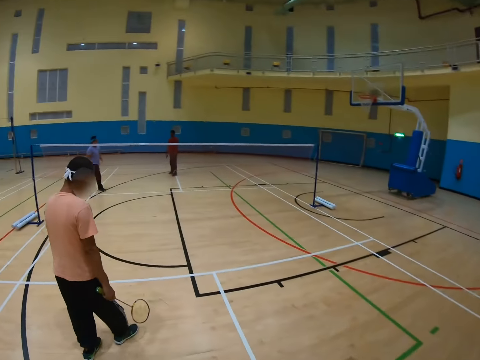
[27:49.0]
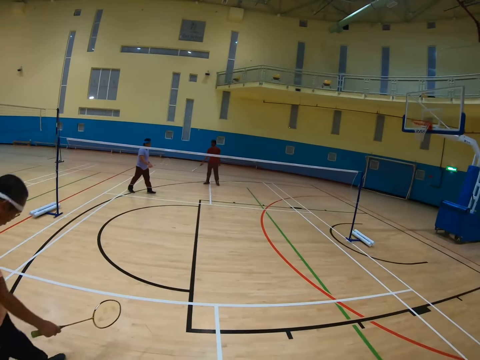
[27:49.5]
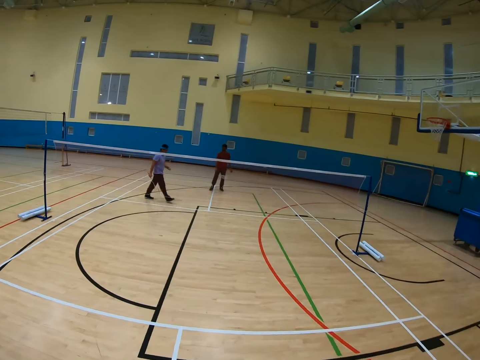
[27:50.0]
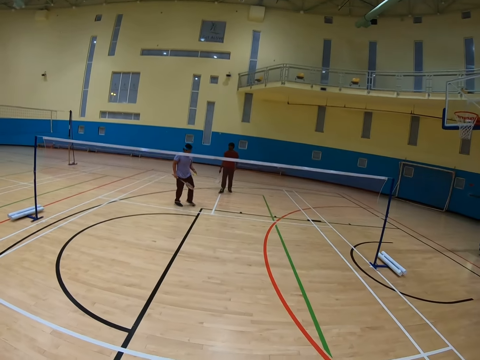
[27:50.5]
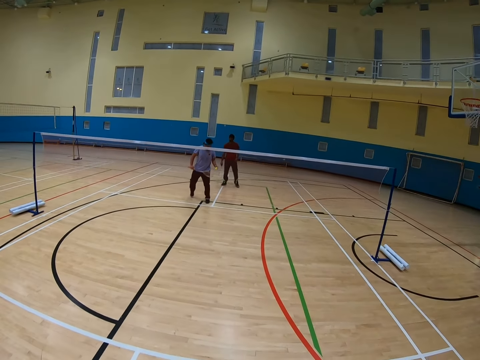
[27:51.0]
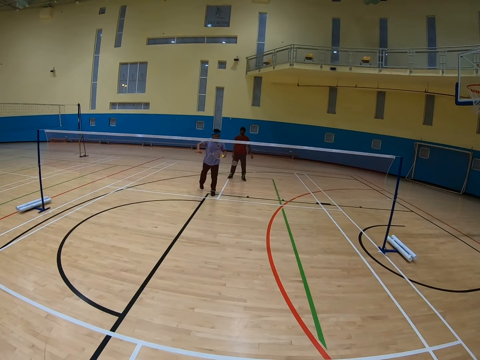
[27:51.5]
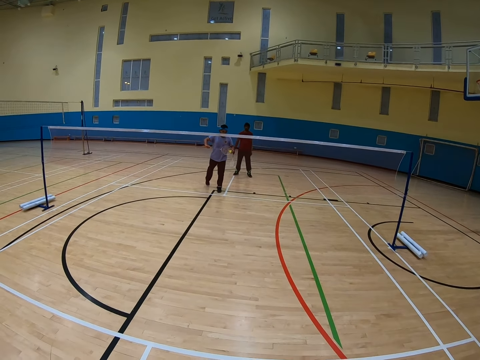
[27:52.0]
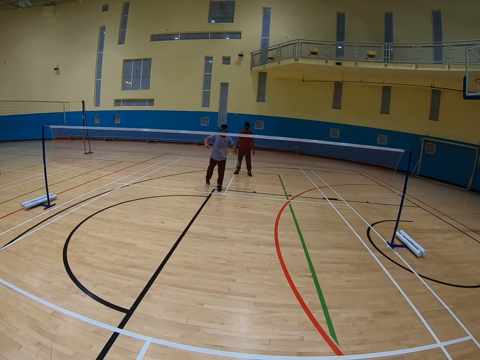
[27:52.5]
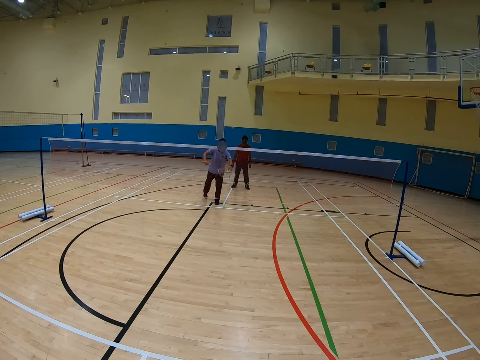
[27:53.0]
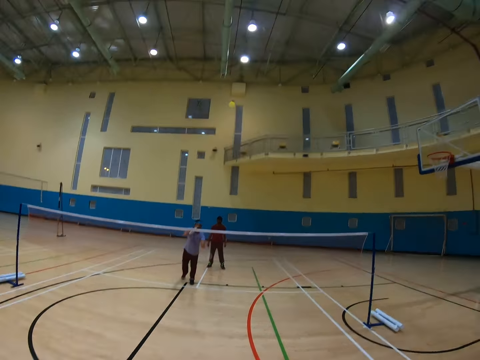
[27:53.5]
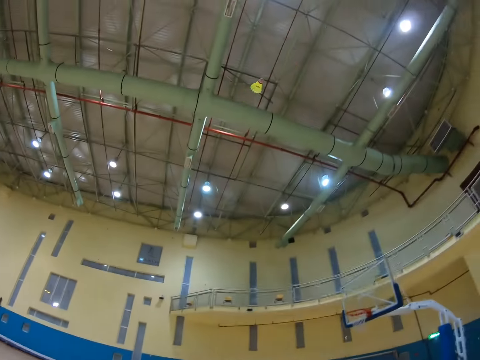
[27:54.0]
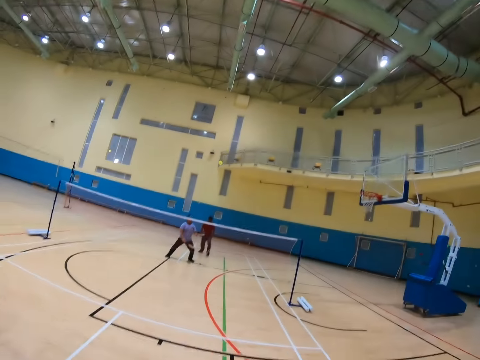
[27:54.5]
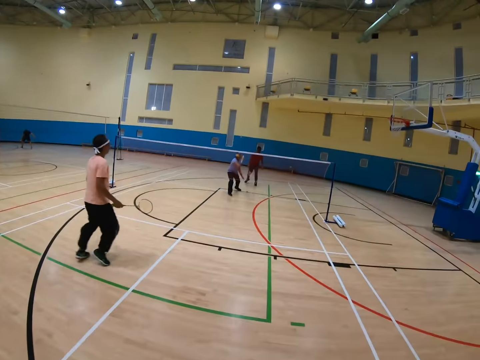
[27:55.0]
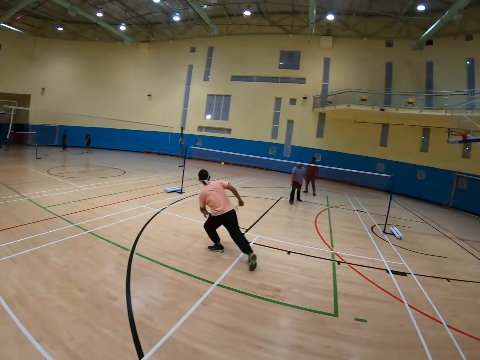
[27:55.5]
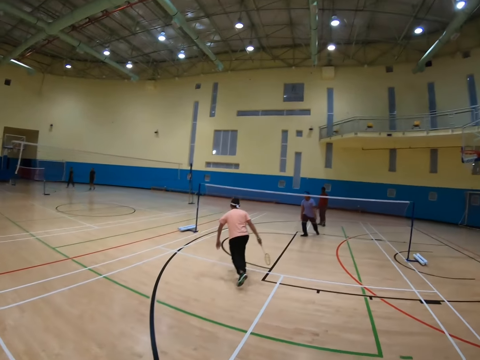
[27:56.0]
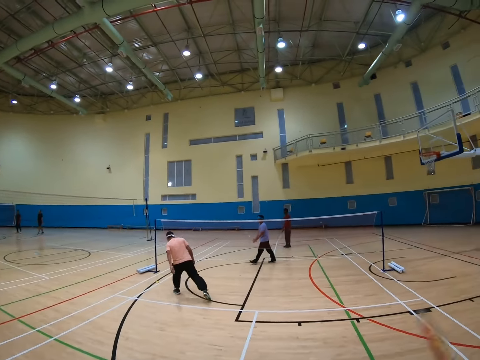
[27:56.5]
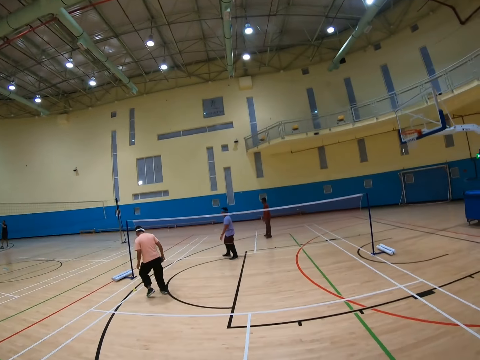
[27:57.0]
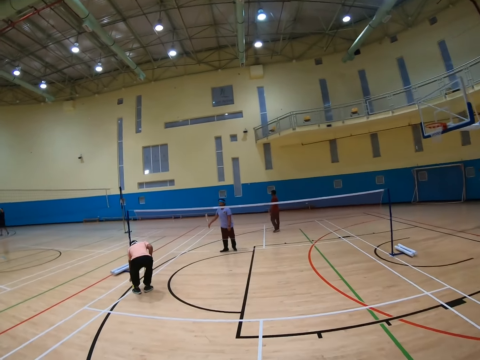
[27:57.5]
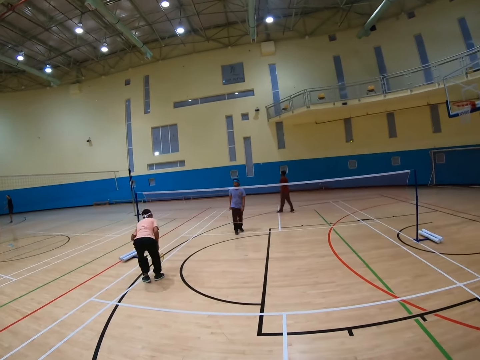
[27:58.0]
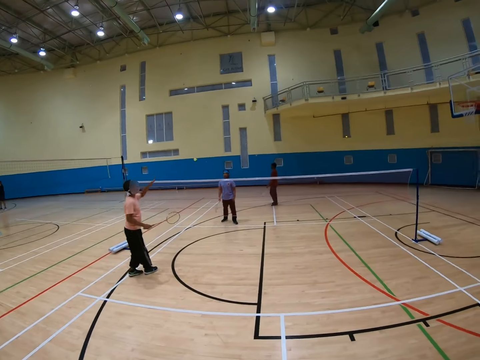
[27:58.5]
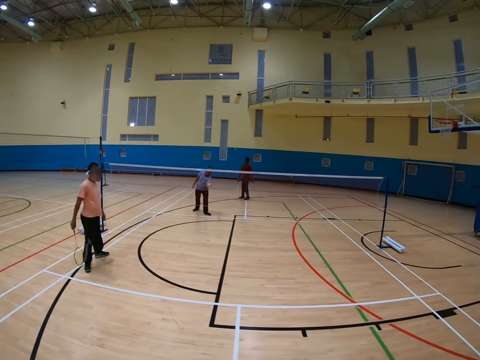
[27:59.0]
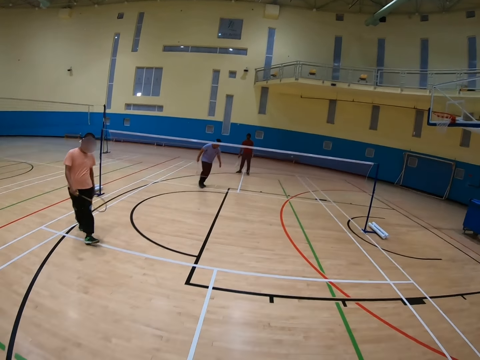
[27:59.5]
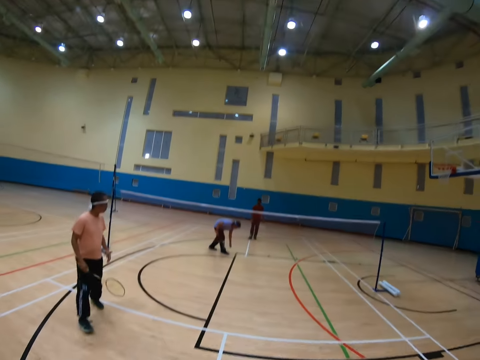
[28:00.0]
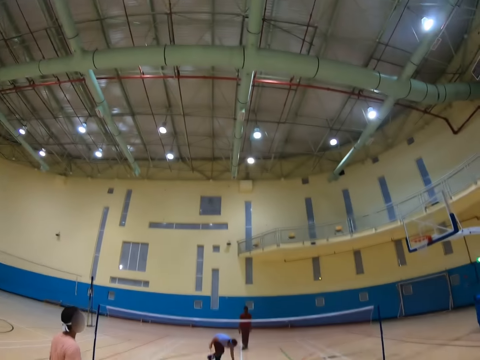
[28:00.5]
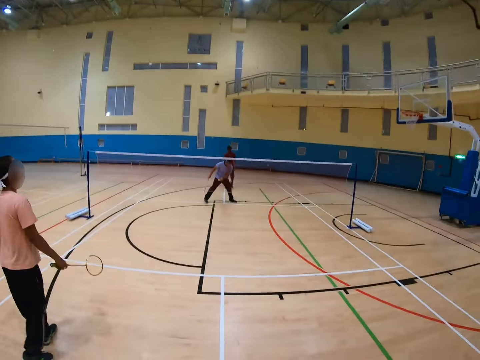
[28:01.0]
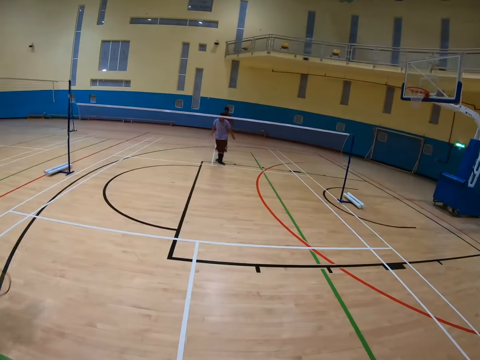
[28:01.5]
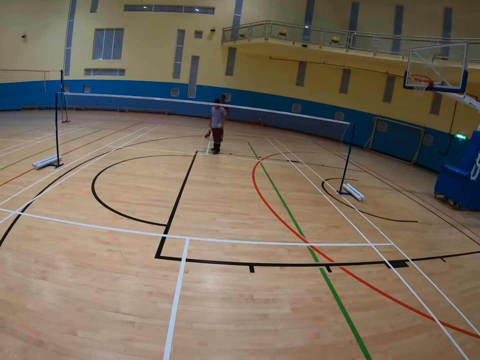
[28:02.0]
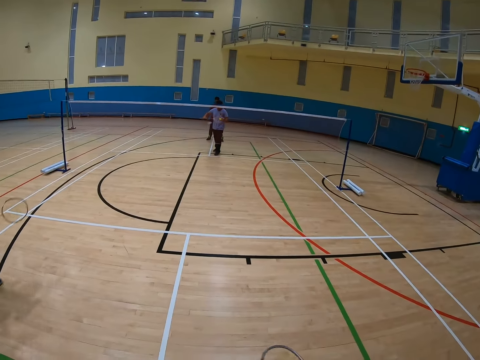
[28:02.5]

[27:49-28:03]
The camera wearer walks in the badminton court. A man walks in the badminton court and hits the shuttlecock. The camera wearer hits the shuttlecock. Another man runs in the court, picks up the shuttlecock and catches the shuttlecock.

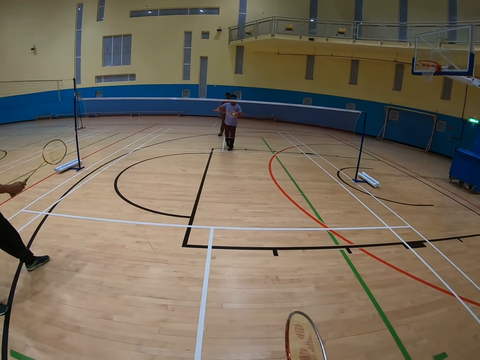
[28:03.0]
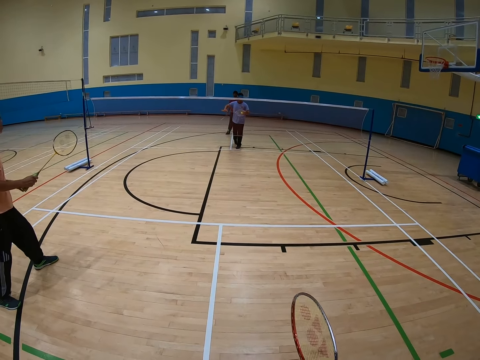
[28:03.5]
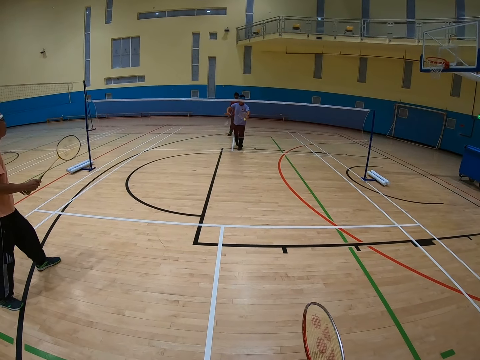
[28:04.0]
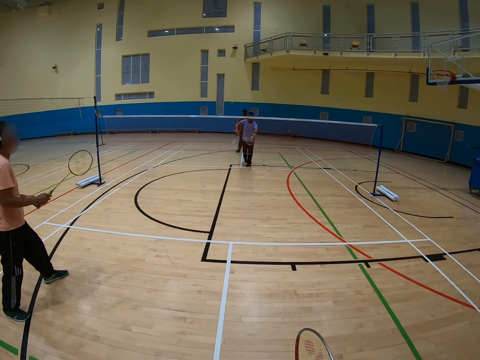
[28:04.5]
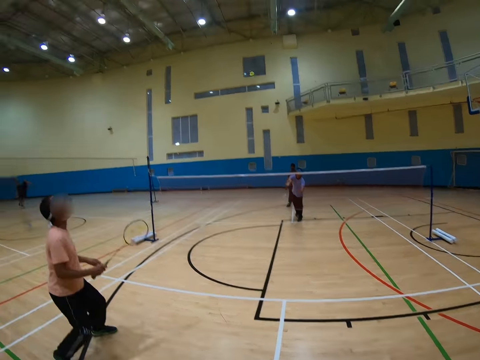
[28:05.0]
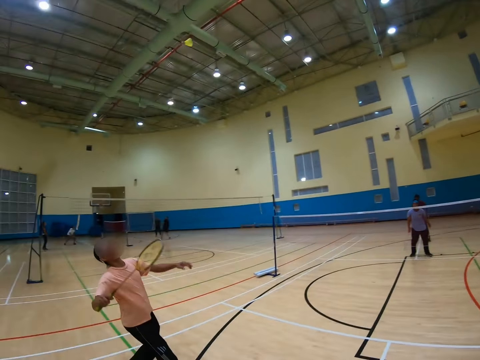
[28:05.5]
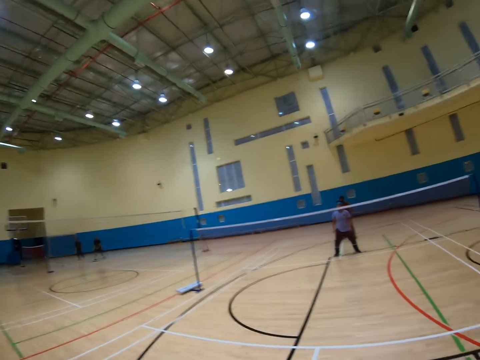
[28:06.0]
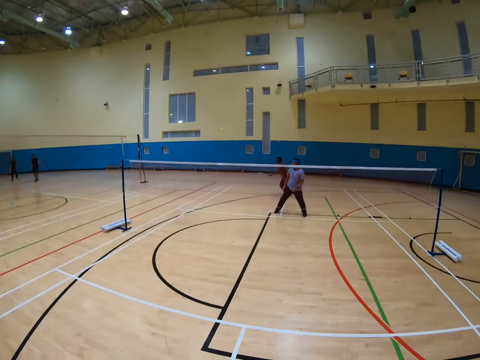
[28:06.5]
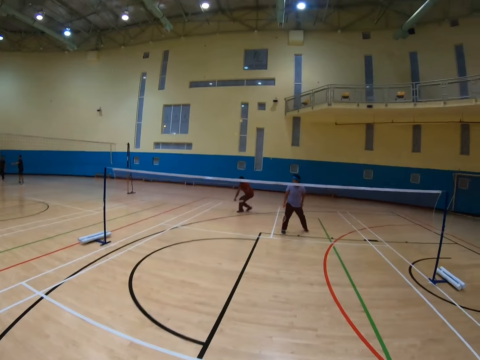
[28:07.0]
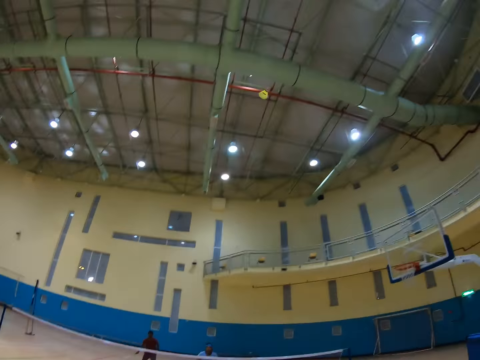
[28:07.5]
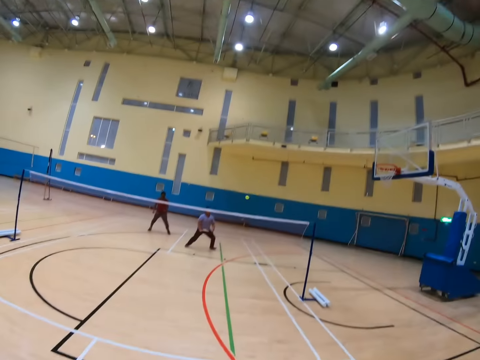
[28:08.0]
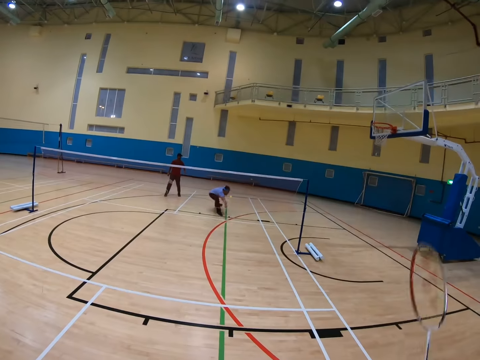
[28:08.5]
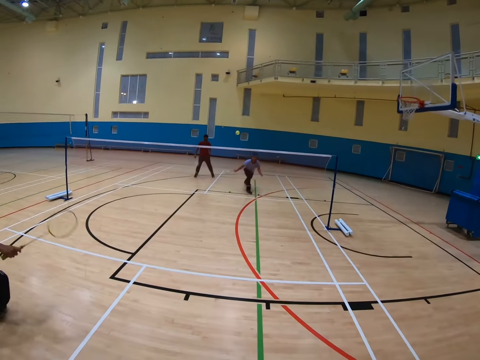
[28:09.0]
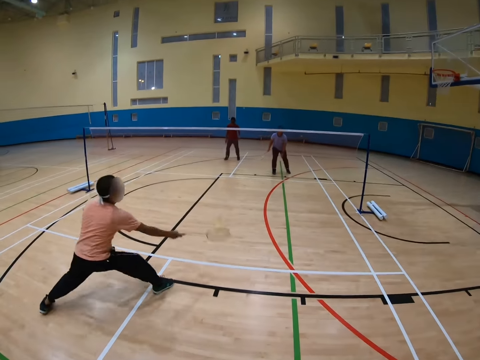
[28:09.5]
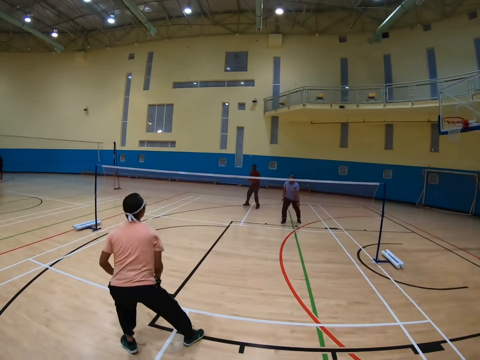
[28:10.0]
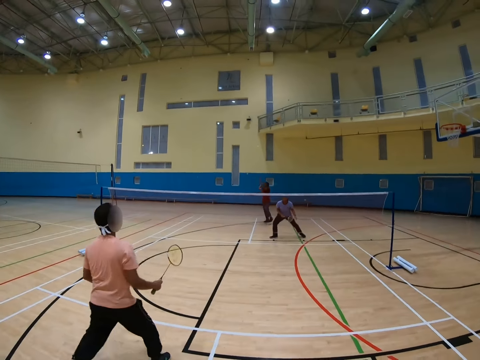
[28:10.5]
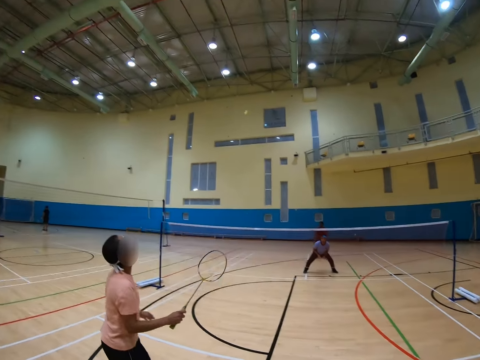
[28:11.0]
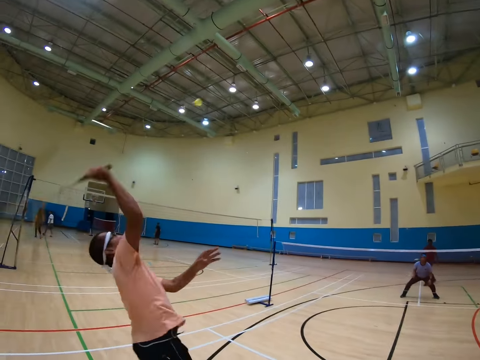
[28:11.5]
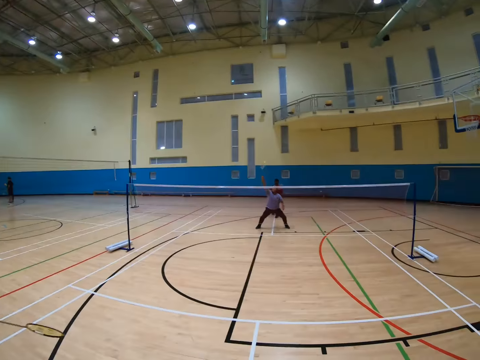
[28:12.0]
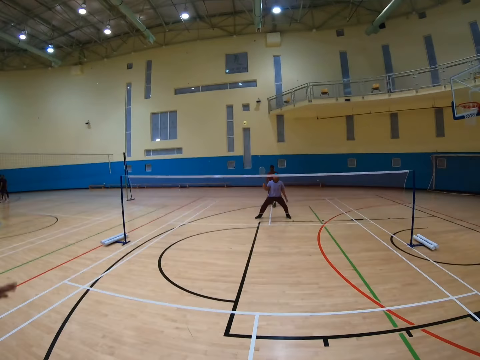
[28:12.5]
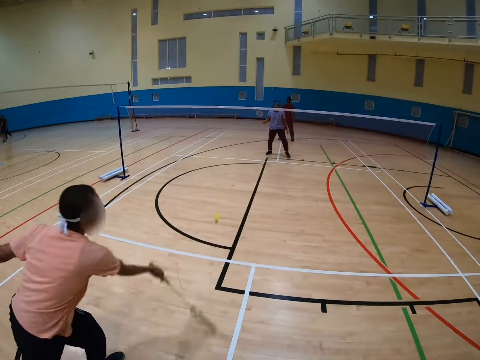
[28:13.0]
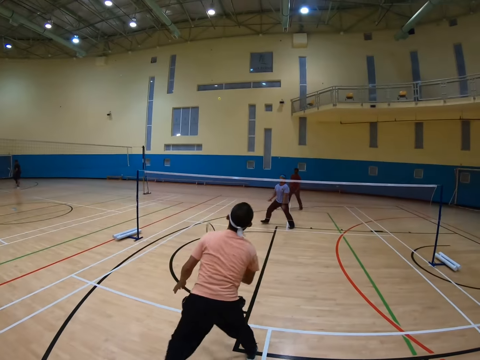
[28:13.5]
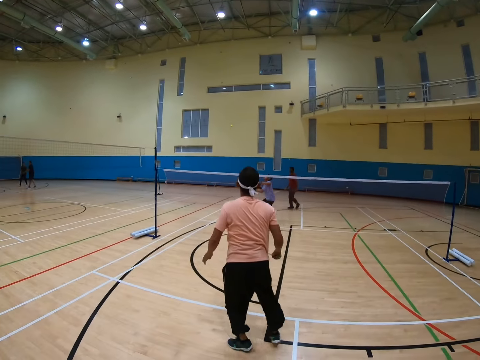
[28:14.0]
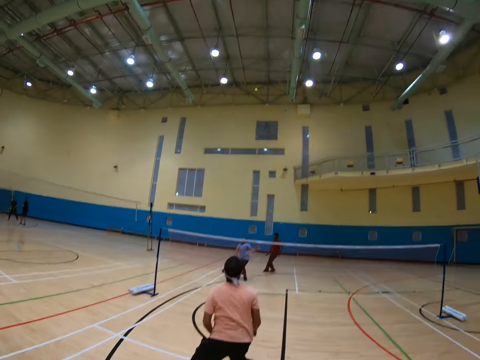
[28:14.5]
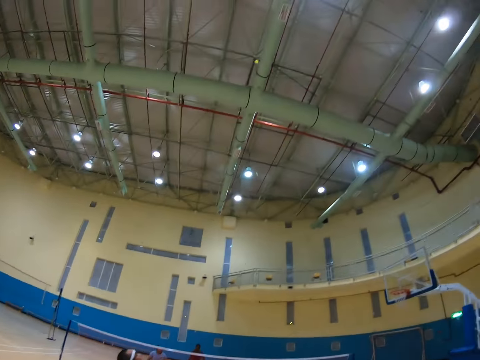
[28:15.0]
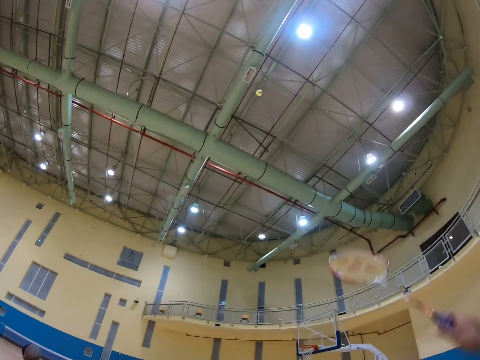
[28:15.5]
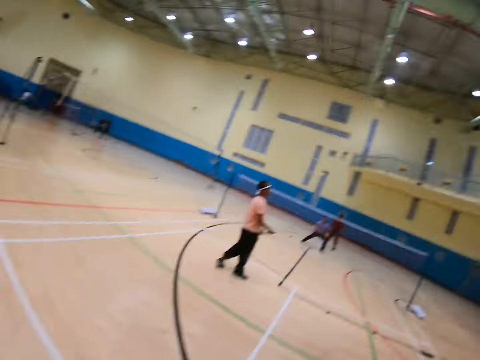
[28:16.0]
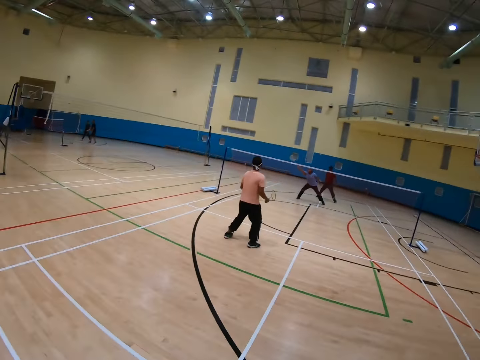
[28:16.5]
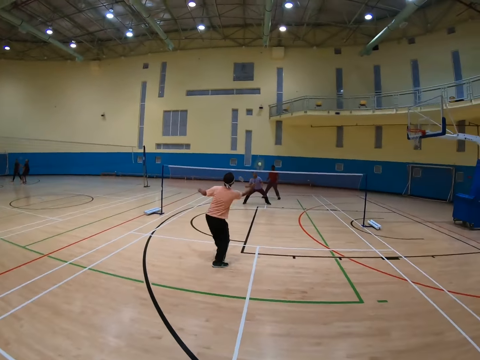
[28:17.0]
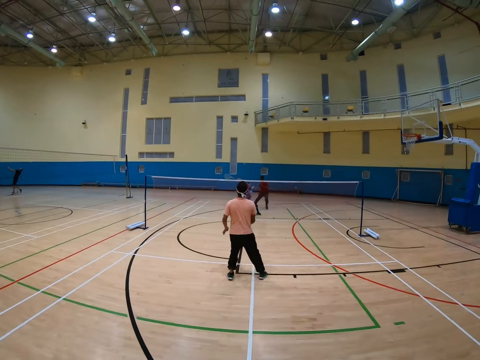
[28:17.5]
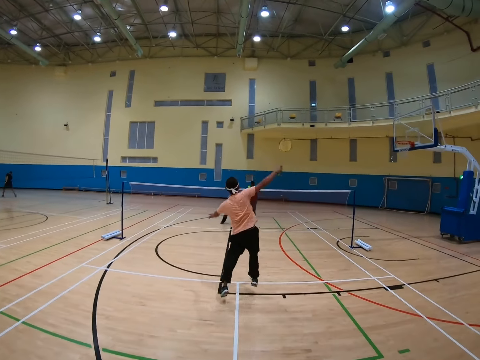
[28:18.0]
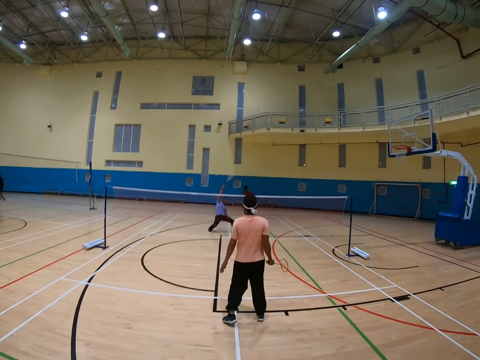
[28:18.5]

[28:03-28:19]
A man hits the shuttlecock. Another man hits the shuttlecock. A third man hits the shuttlecock. The camera wearer plays badminton and hits the shuttlecock. The first man hits the shuttlecock. The second man hits the shuttlecock. The third man hits the shuttlecock. The second man hits the shuttlecock. The first man hits the shuttlecock. The second man hits the shuttlecock. The first man hits the shuttlecock. The camera wearer hits the shuttlecock. The first man hits the shuttlecock. The second man hits the shuttlecock.
